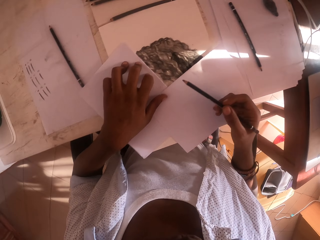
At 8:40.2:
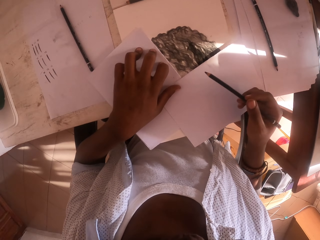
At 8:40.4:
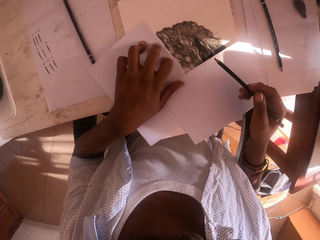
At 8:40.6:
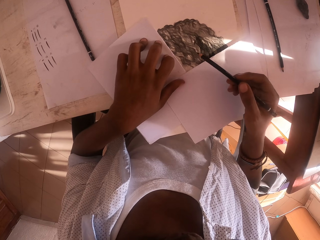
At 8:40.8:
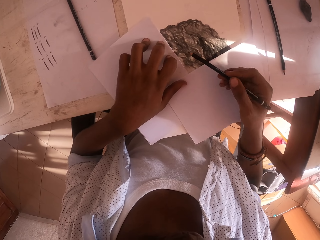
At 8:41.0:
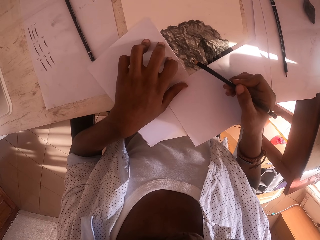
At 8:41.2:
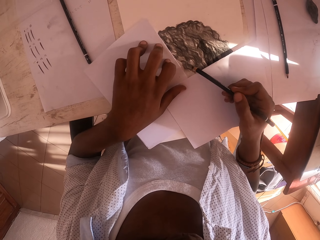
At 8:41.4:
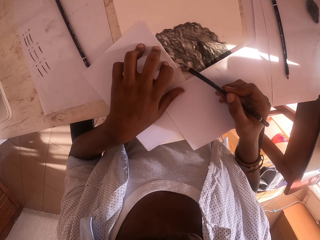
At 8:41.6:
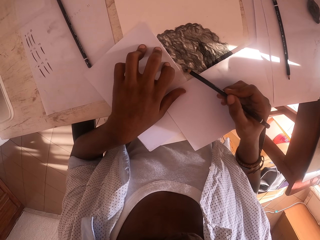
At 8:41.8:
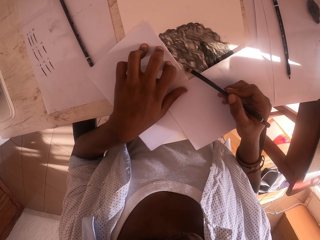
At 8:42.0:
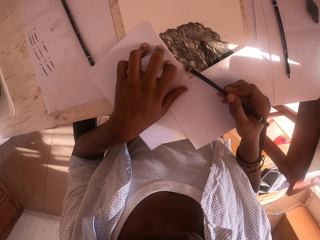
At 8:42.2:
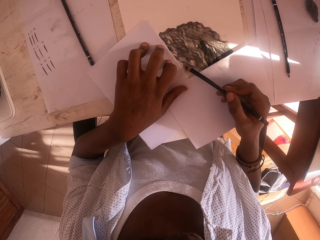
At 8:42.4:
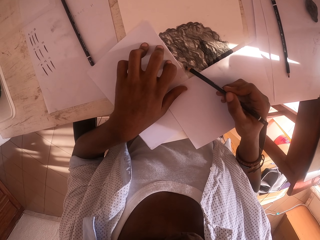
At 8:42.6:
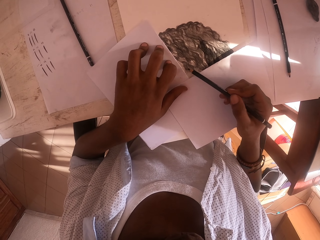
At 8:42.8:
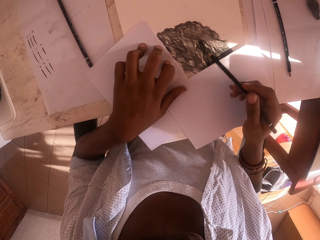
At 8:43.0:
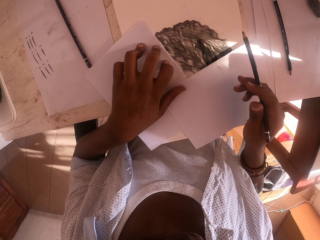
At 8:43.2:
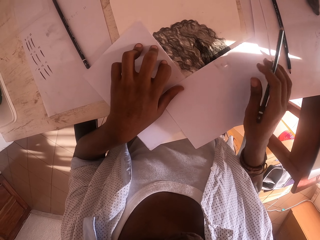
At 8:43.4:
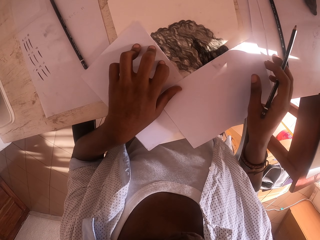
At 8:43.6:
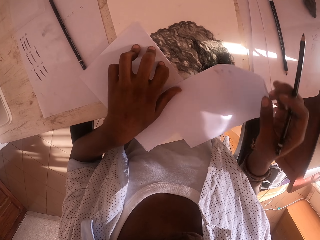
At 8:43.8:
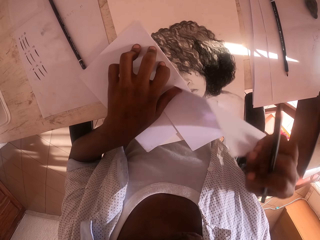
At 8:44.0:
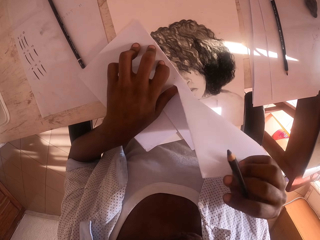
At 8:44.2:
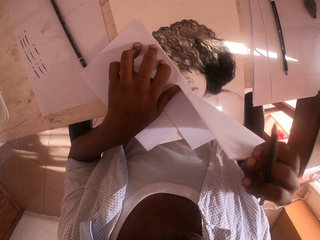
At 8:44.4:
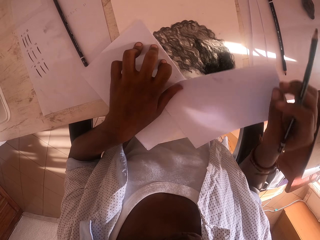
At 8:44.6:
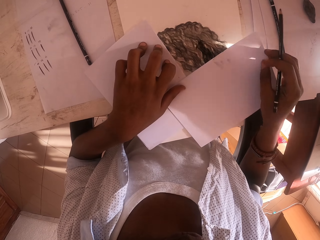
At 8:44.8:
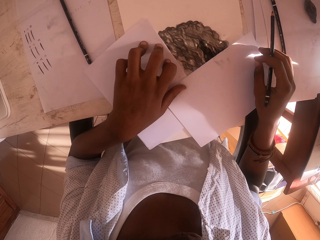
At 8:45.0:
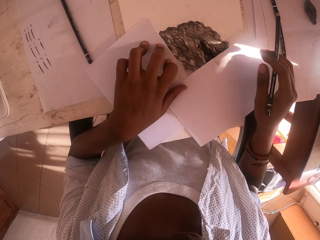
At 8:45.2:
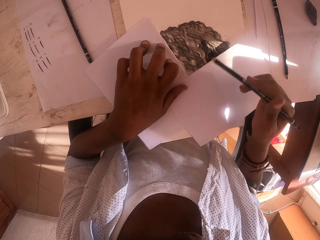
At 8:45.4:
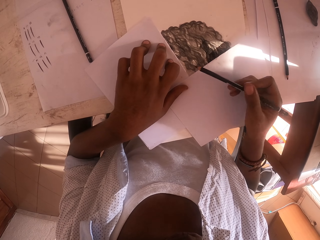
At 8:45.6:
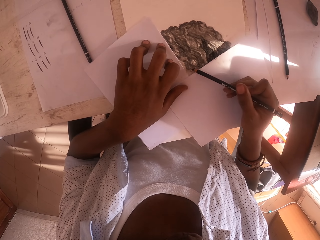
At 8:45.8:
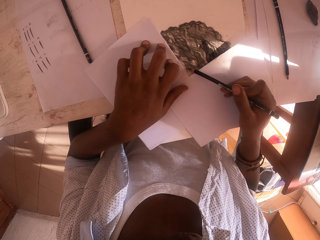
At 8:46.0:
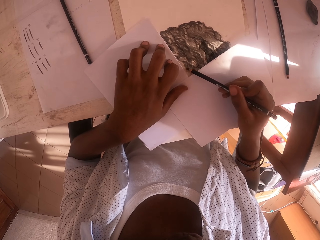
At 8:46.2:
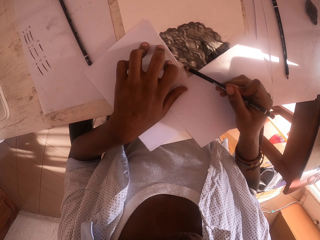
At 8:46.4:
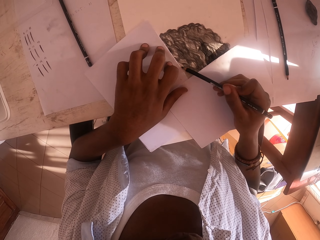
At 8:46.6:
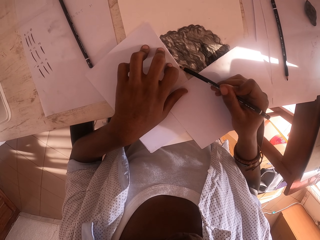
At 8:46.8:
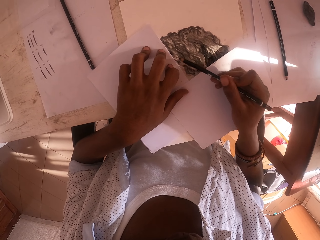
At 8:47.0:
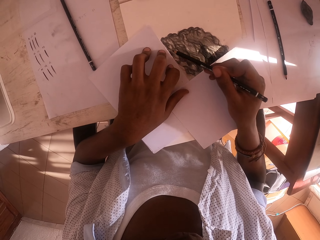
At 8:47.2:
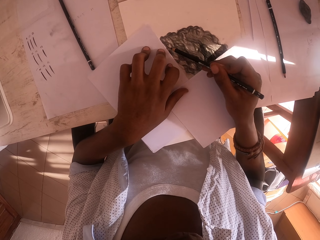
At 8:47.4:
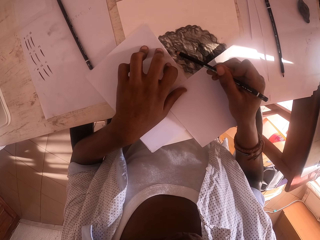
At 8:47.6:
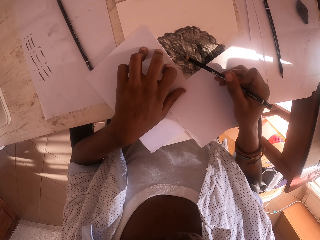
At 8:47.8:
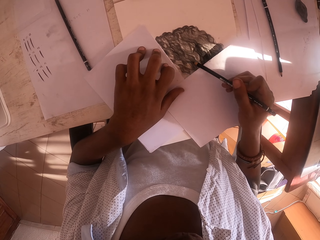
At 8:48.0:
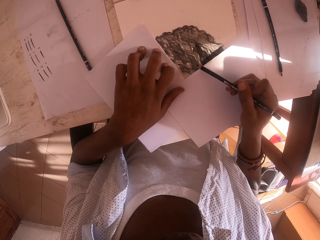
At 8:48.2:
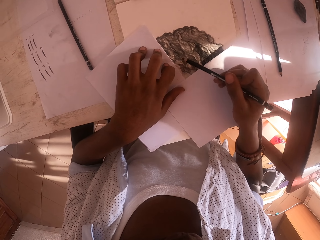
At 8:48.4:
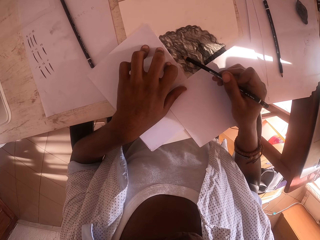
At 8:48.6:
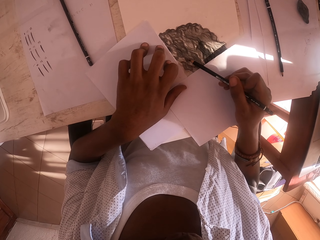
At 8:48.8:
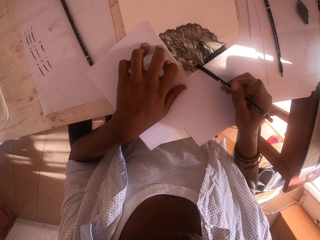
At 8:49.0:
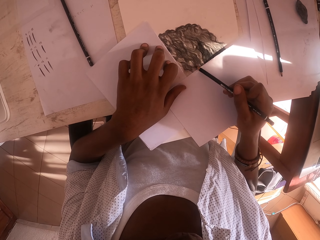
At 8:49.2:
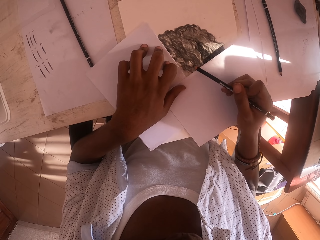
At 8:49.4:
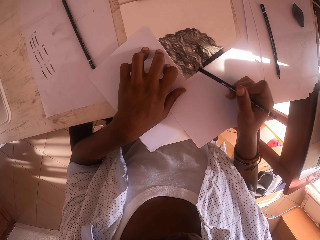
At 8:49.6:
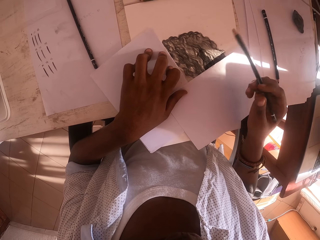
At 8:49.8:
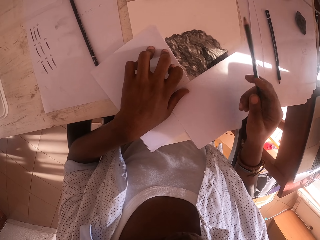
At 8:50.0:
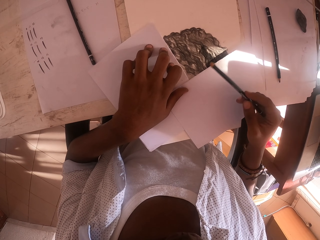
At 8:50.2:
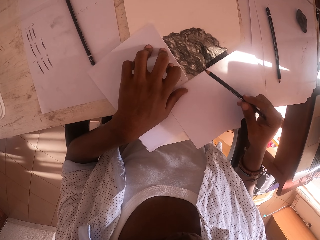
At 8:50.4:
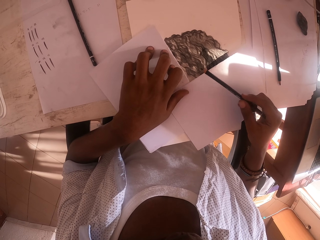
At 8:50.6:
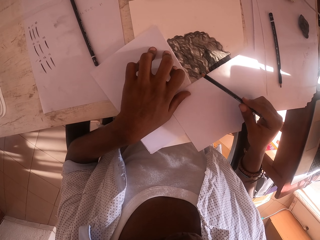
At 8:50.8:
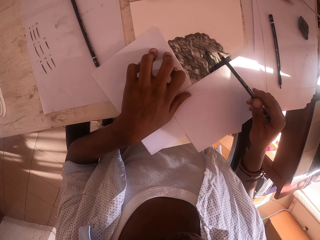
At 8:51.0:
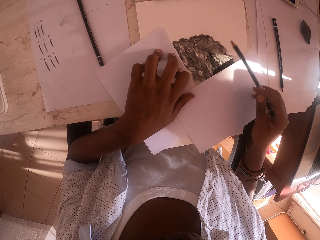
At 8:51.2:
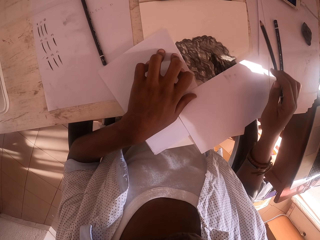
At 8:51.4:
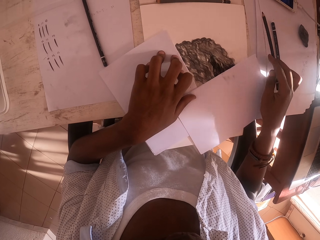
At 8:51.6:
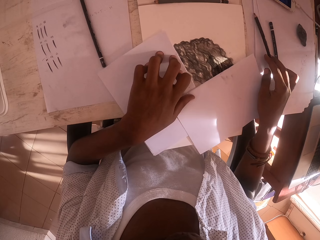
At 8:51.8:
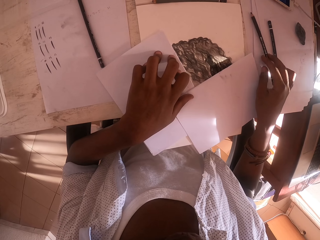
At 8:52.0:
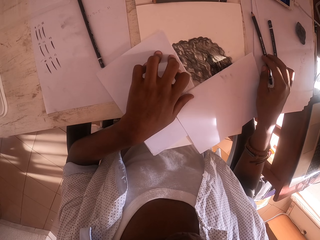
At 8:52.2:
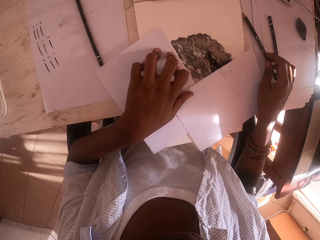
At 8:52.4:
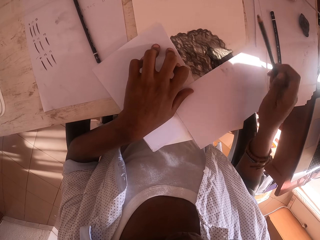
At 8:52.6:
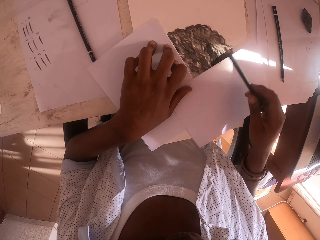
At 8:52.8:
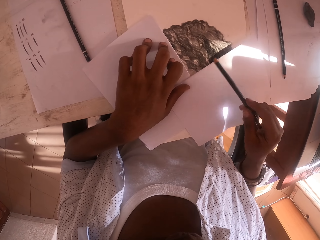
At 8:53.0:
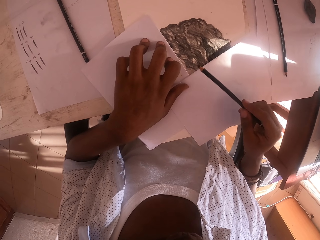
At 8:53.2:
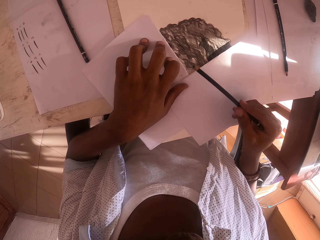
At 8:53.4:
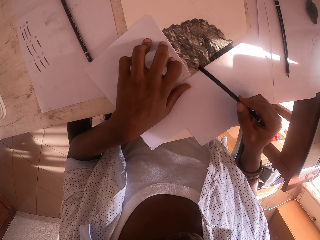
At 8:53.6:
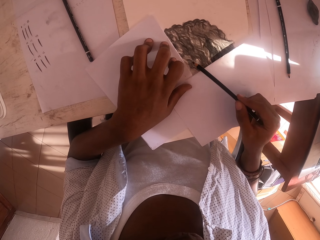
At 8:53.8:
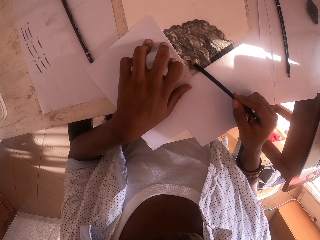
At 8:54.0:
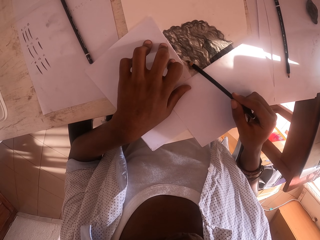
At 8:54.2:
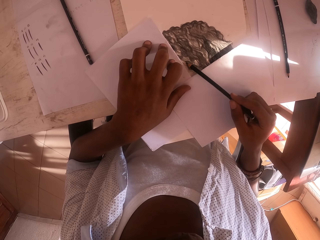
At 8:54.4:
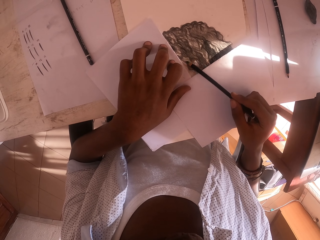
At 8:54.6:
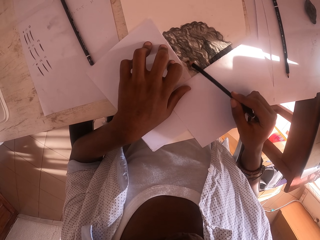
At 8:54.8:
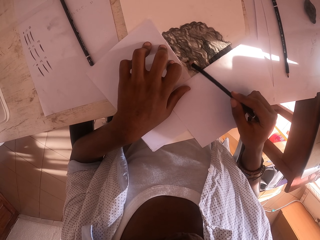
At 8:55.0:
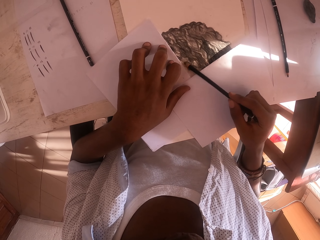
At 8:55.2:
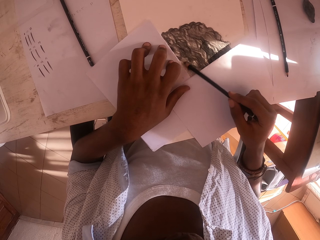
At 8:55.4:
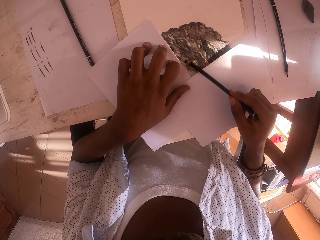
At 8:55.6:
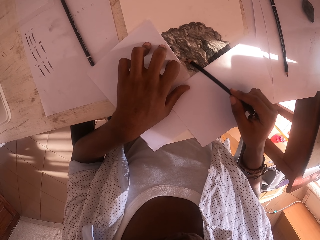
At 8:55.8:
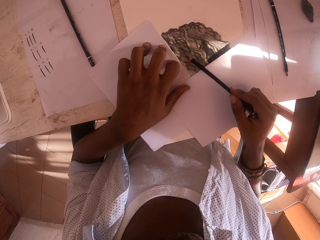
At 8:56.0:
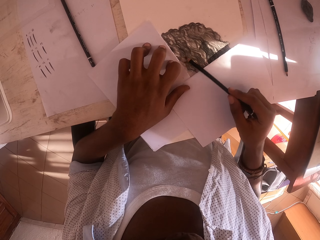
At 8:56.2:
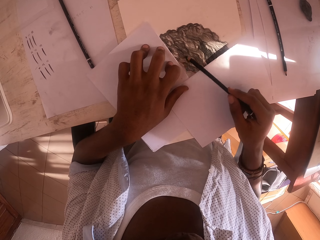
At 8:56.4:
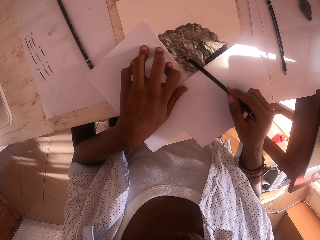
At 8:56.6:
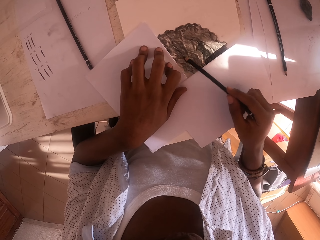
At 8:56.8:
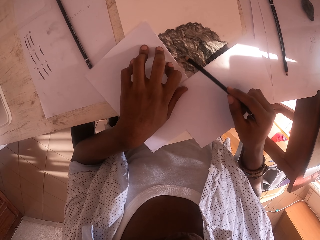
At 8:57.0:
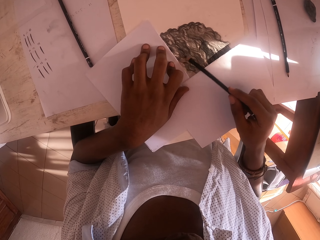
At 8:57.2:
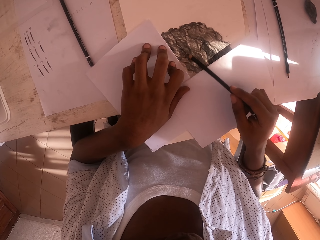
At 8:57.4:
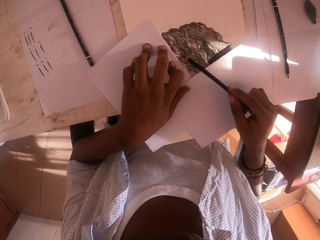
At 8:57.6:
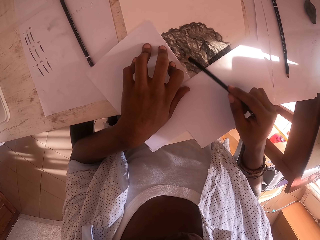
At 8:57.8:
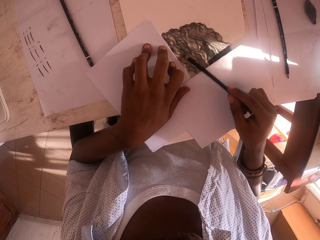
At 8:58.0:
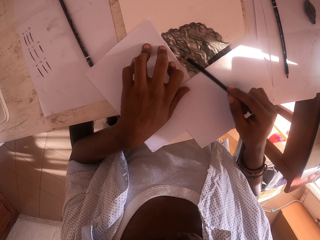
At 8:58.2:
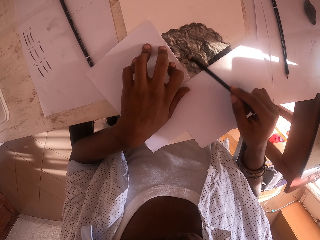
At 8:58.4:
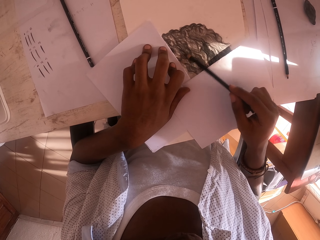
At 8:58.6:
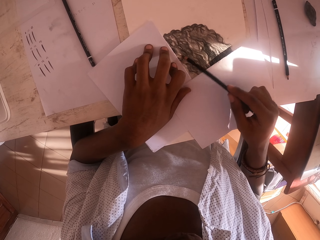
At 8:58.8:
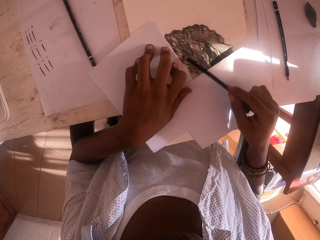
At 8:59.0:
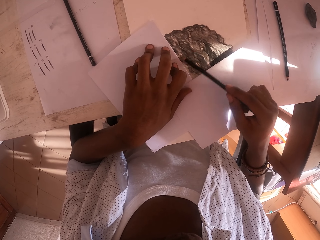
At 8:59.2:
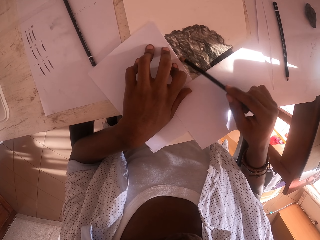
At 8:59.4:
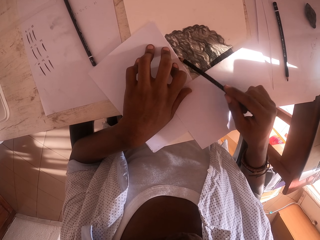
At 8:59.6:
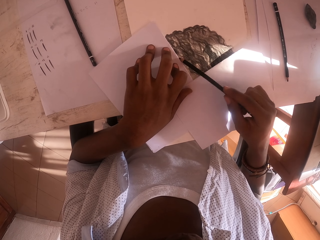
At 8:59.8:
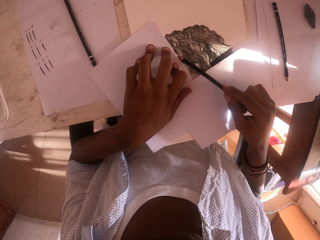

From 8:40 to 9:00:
The camera wearer lifts a piece of paper. He opens the paper with his right hand and covers the sketch with the paper. He colours the art with the color pencil and draws the sketch. He puts the color pencil on the table, picks up the color pen on the table, and colours the art with the color pencil.

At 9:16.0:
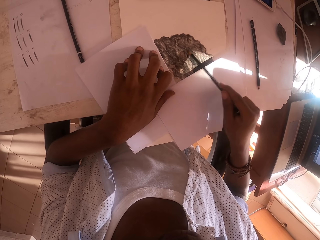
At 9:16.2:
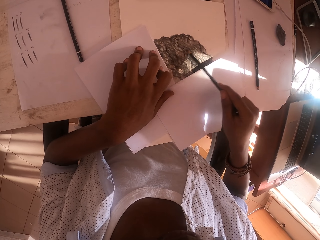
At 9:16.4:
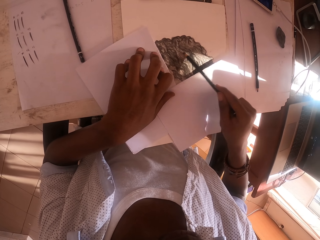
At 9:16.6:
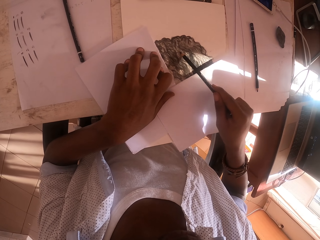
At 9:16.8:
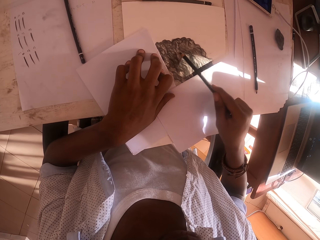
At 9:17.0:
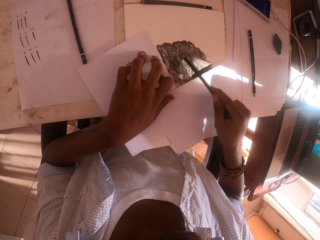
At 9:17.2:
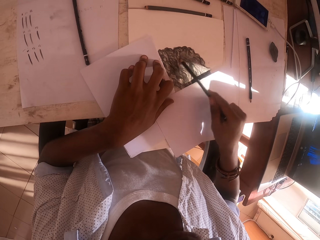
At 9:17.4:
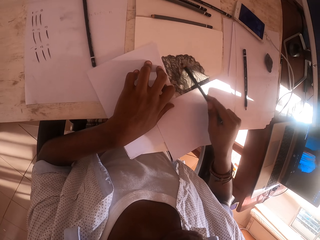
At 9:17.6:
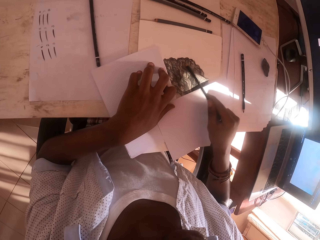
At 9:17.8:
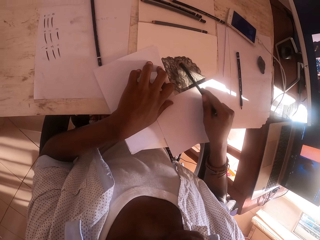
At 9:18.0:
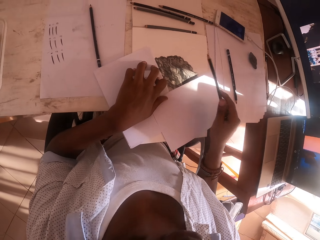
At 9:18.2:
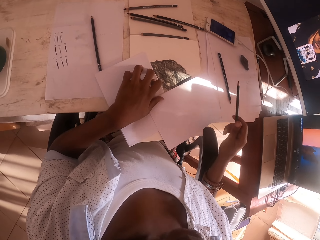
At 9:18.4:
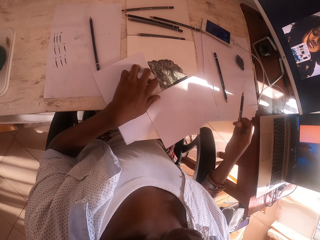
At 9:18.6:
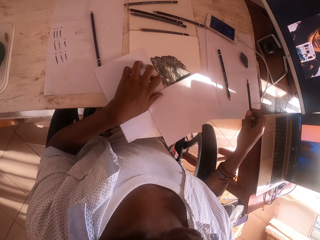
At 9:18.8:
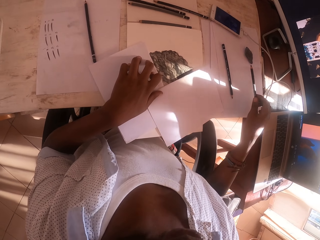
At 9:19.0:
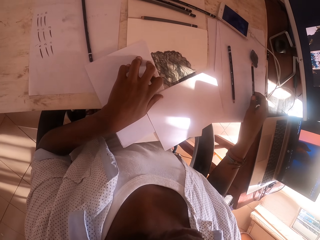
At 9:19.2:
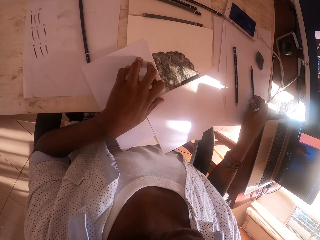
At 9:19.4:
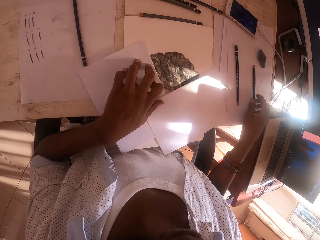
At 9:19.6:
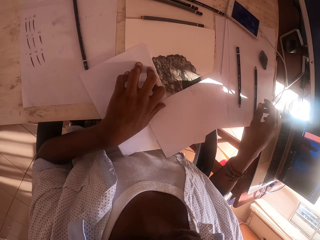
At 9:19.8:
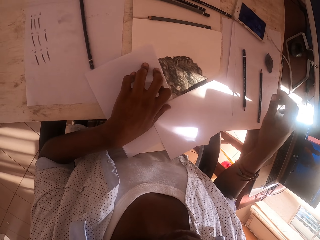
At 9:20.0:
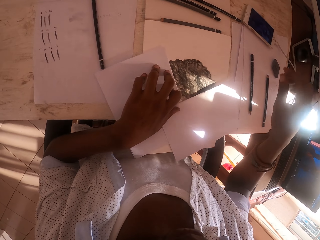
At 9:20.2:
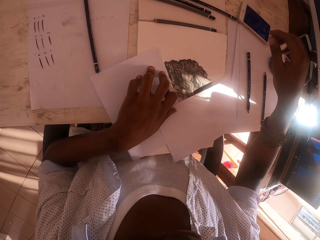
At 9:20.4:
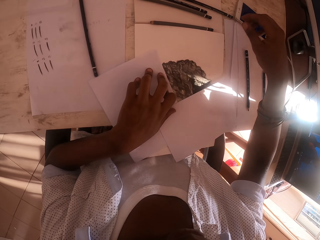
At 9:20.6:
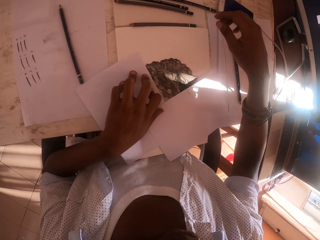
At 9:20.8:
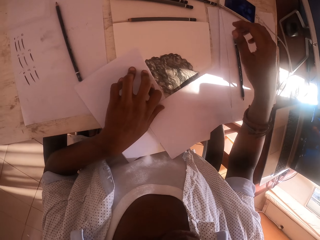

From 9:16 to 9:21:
The camera wearer looks around. He puts an artist pencil on top of drawing papers with his right hand.
